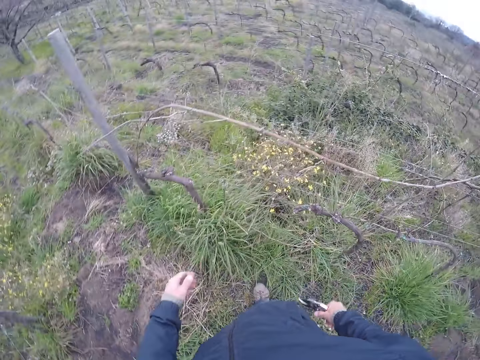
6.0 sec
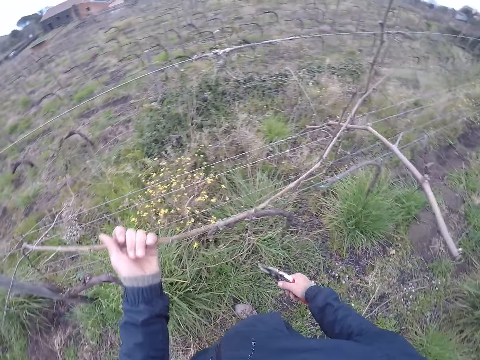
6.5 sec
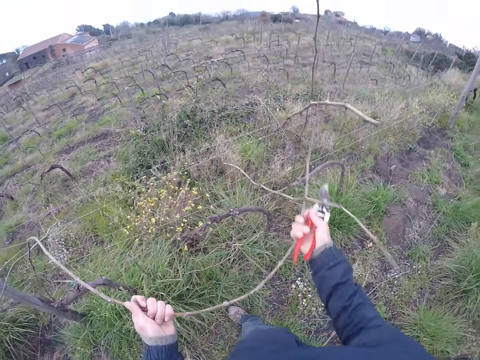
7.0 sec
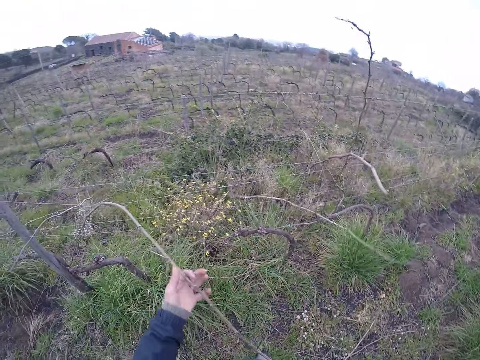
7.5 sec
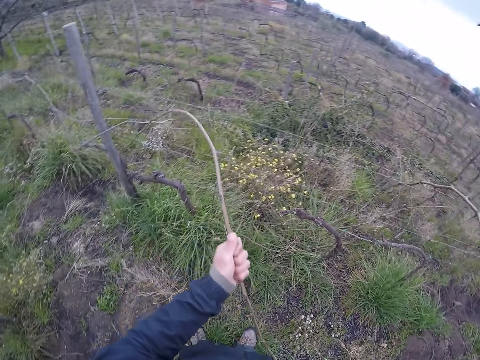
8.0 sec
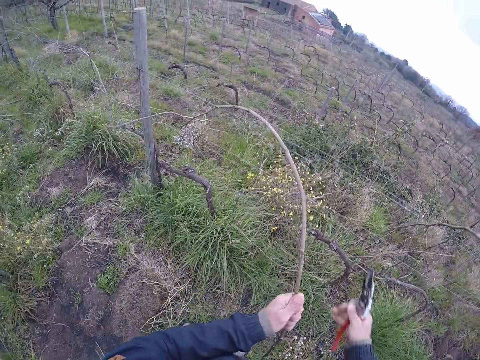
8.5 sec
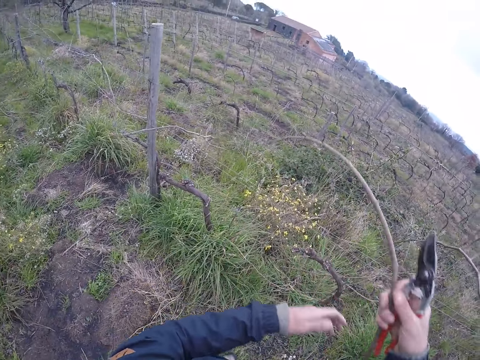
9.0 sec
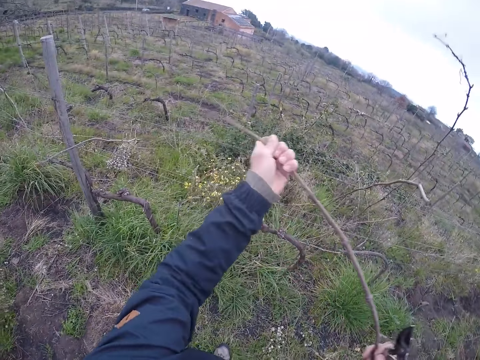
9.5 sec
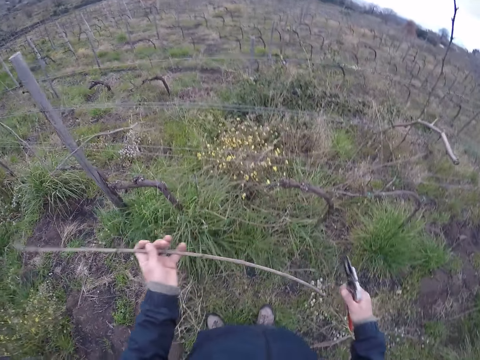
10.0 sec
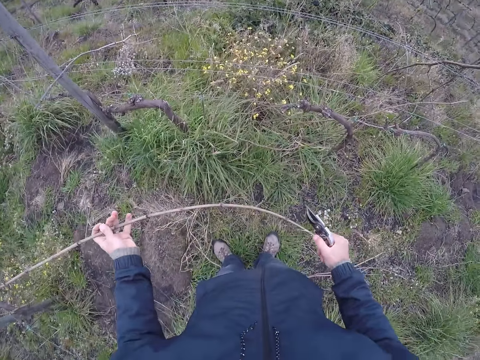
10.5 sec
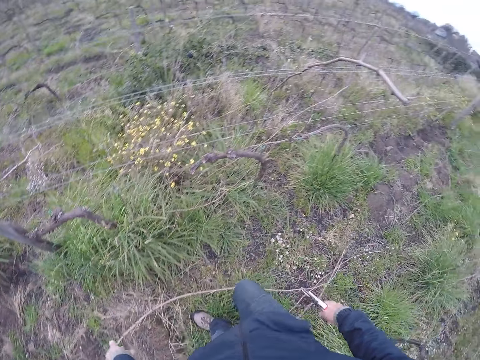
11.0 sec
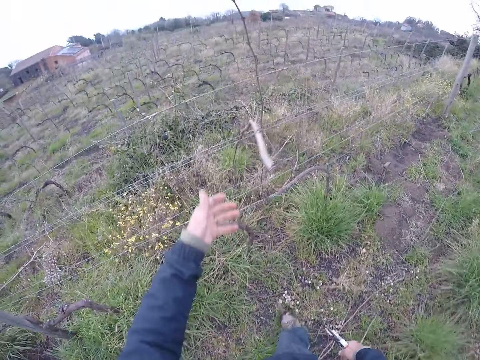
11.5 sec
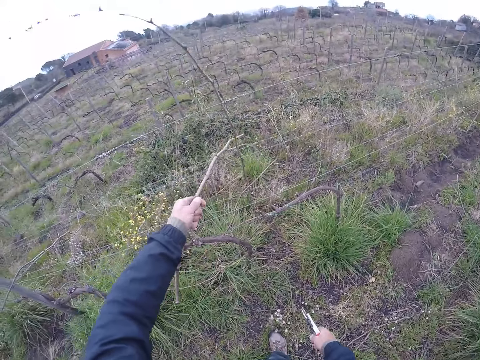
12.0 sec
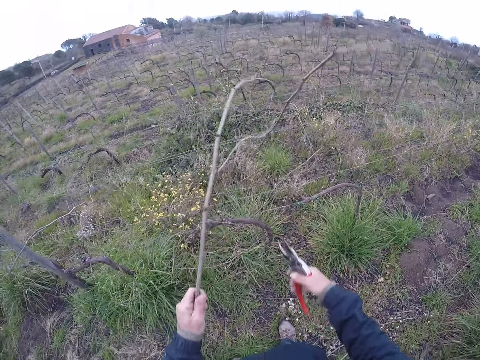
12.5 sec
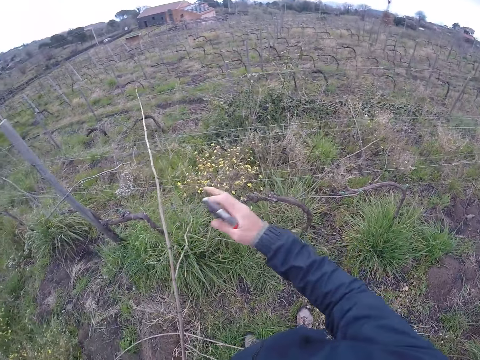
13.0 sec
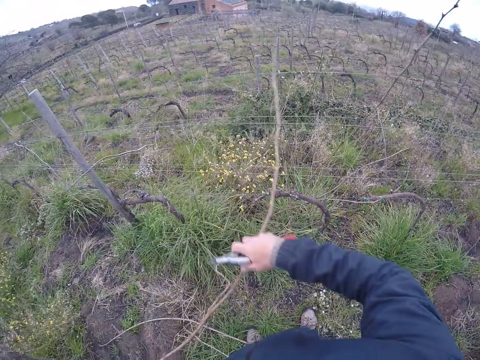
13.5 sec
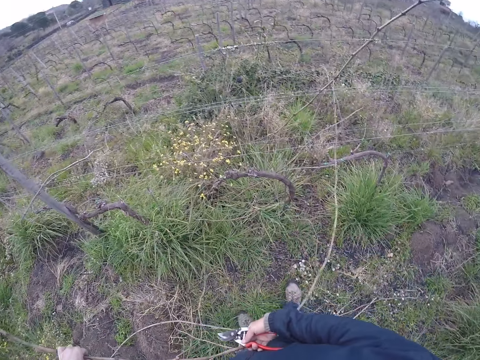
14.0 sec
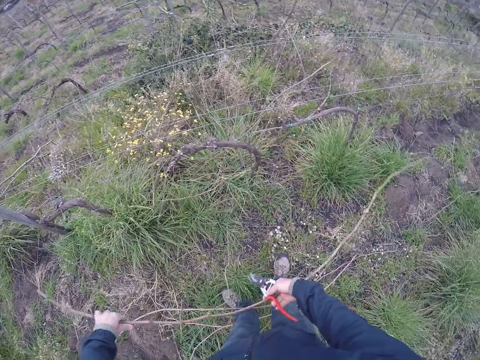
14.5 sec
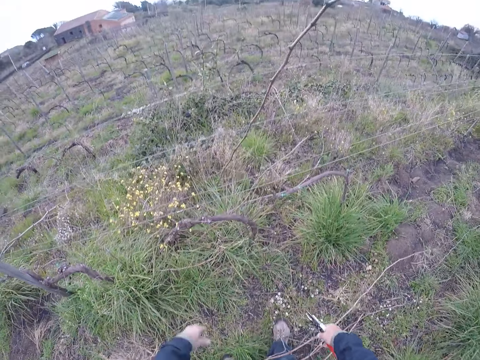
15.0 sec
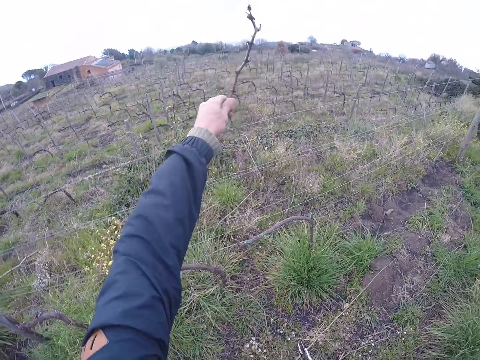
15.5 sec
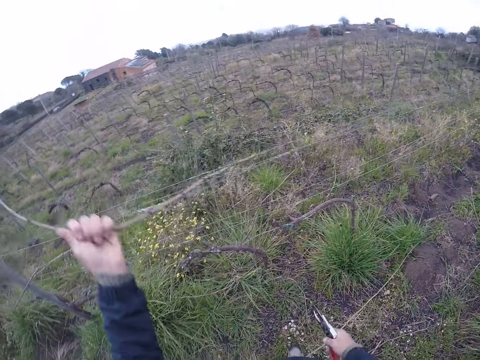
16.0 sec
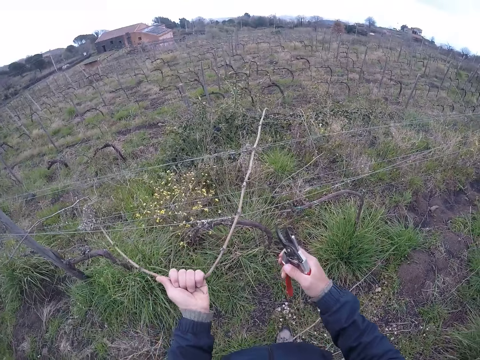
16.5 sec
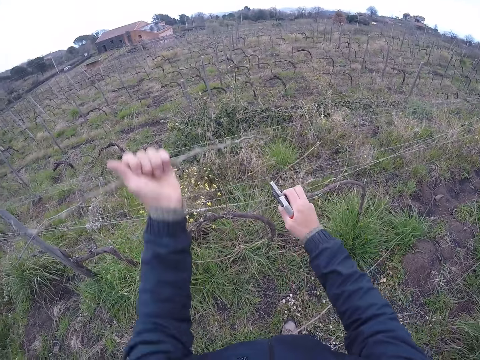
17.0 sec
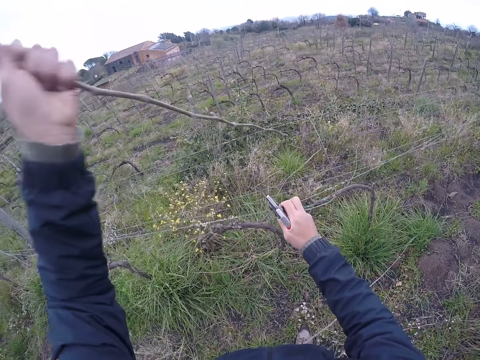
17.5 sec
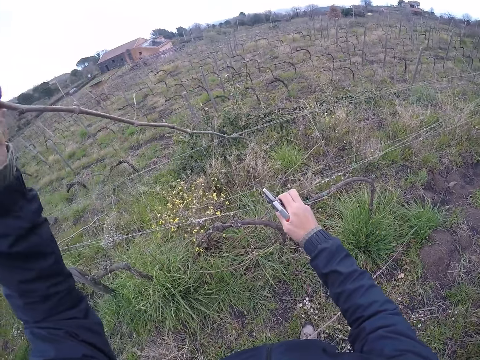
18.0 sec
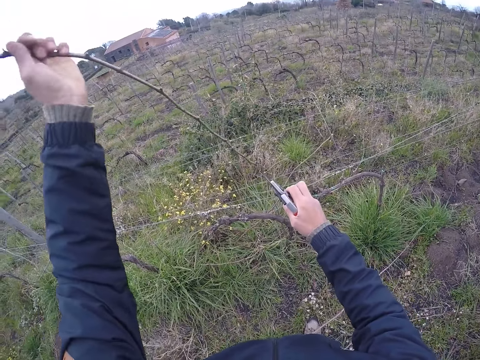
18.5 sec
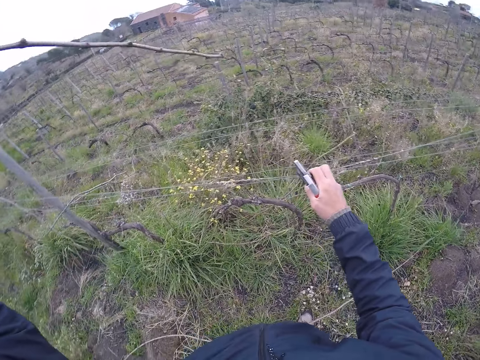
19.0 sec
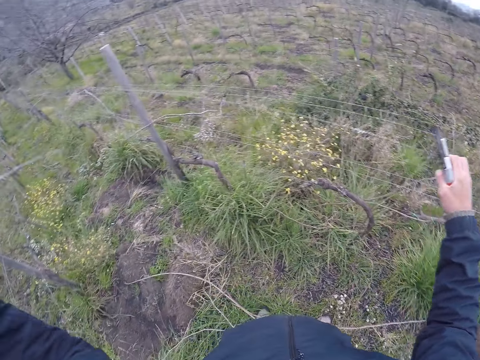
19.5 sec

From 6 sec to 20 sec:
The camera wearer turns. He removes a dry branch from a wire with his hands. He drops the dry branch on the floor with his hands. He removes a dry branch from the wire with his hands. He drops the dry branch on the floor with his hands. He removes a dry branch from the wire with his left hand. He holds the wire with his right hand. He pulls the wire.

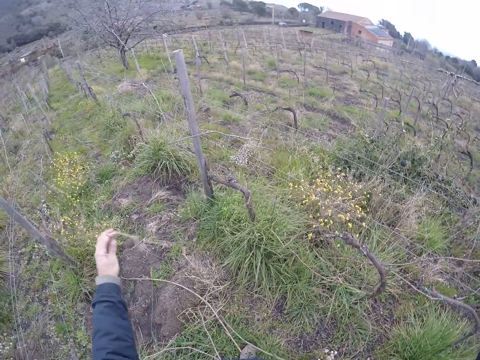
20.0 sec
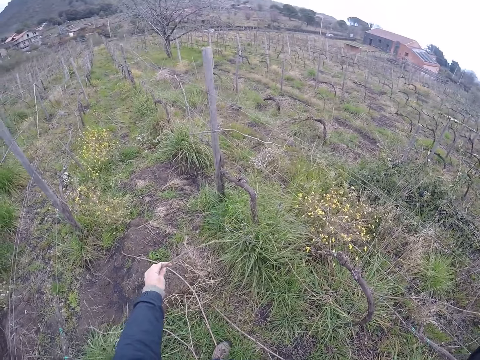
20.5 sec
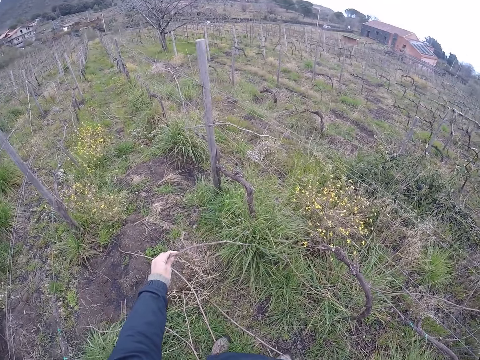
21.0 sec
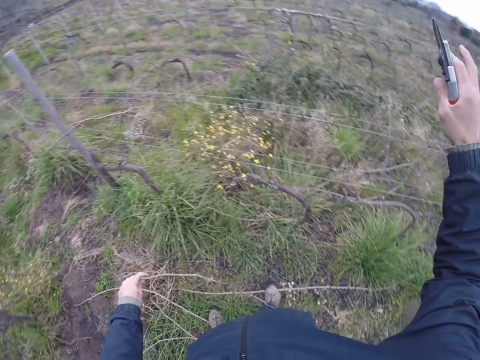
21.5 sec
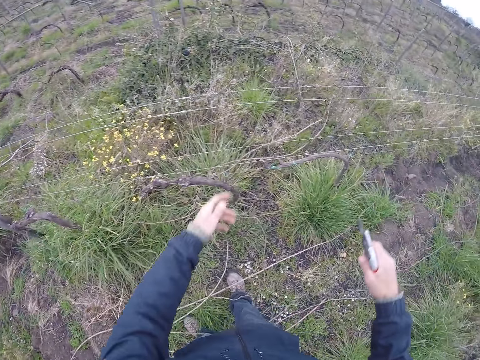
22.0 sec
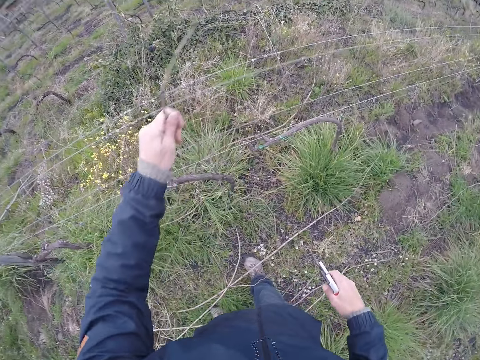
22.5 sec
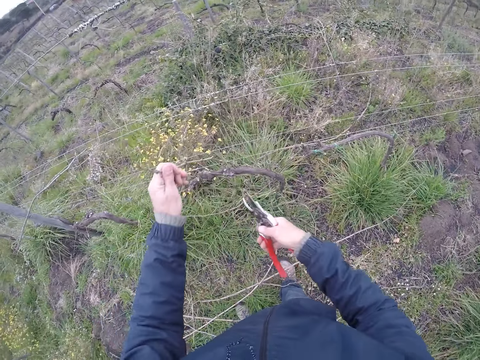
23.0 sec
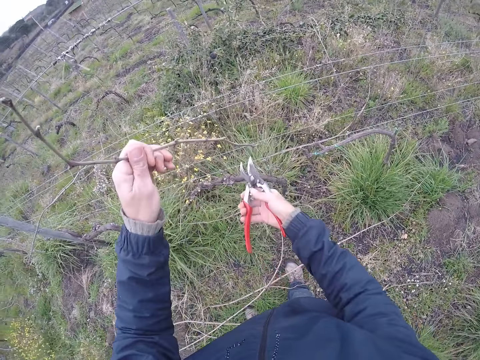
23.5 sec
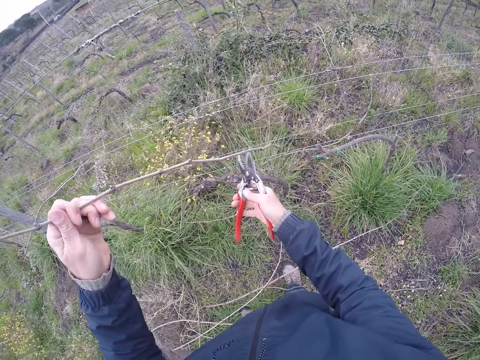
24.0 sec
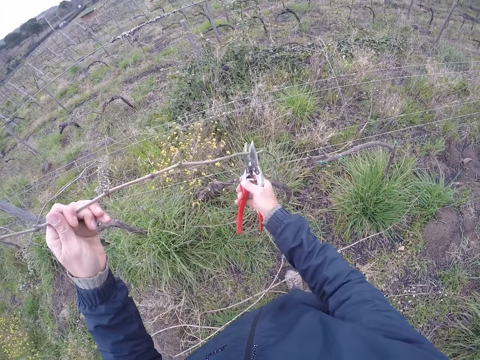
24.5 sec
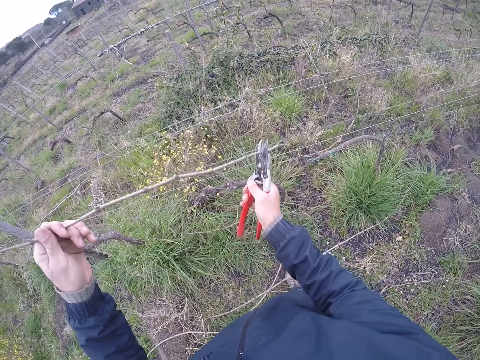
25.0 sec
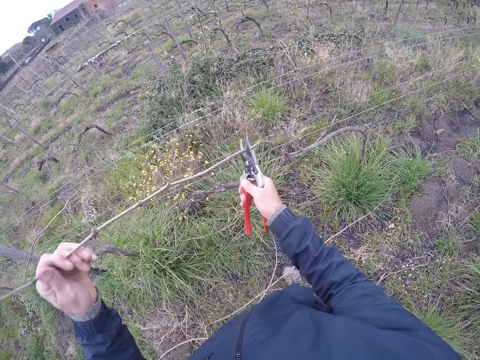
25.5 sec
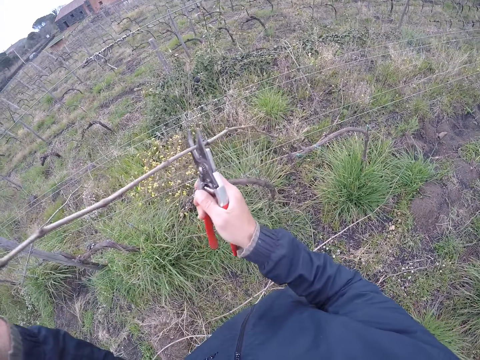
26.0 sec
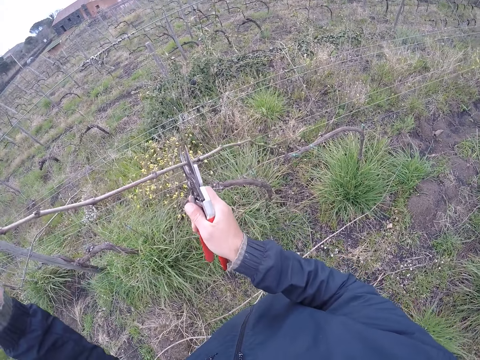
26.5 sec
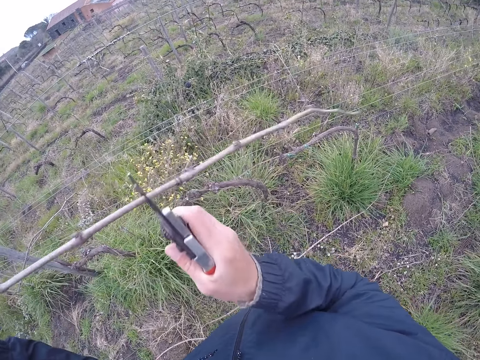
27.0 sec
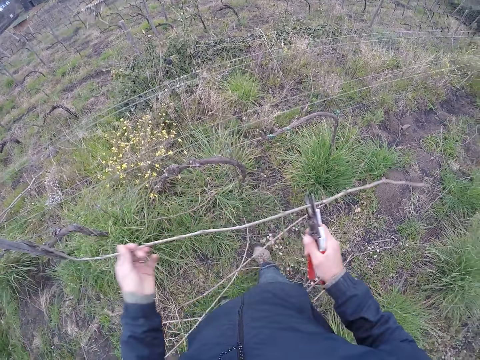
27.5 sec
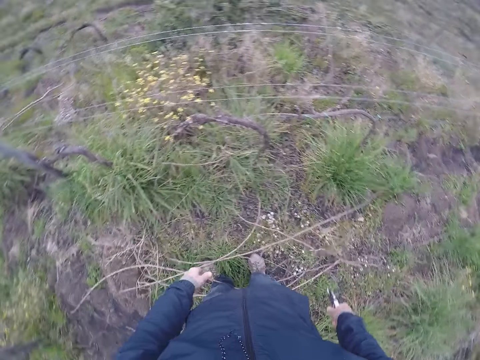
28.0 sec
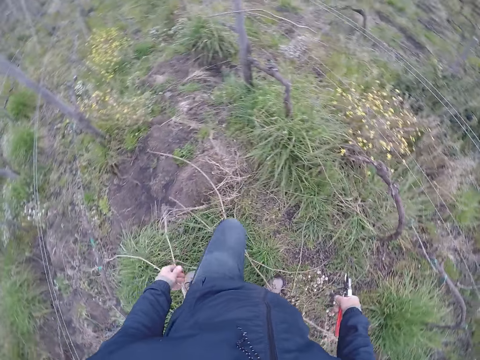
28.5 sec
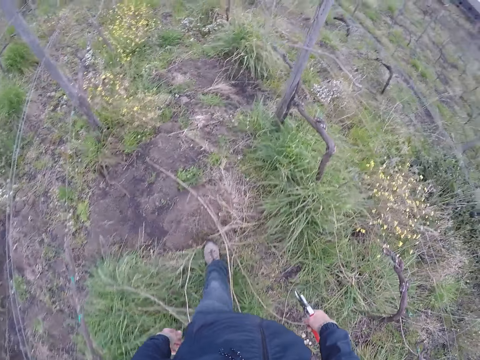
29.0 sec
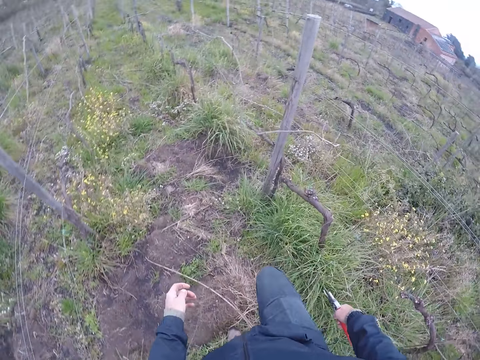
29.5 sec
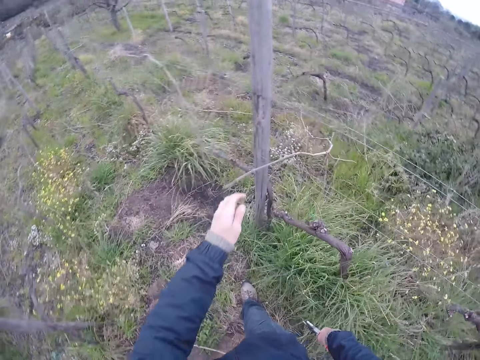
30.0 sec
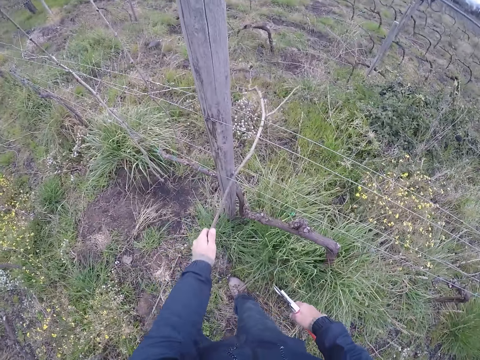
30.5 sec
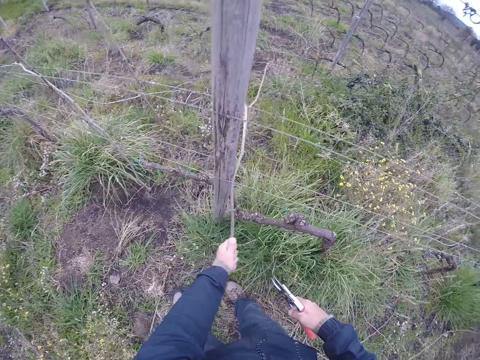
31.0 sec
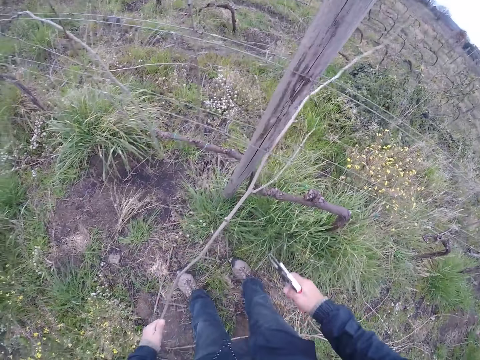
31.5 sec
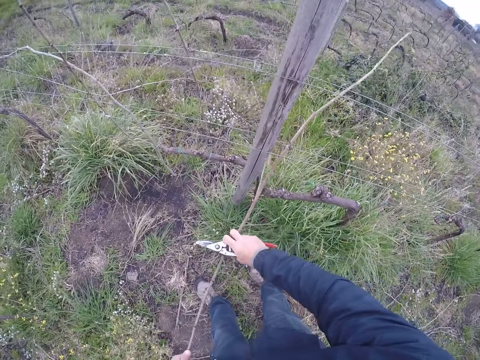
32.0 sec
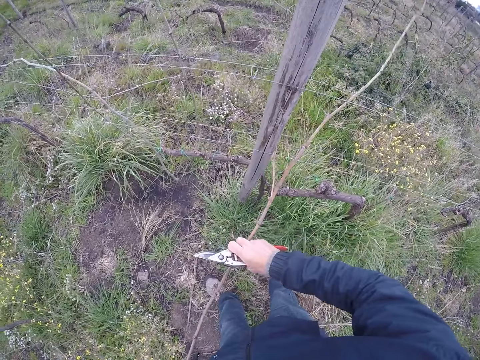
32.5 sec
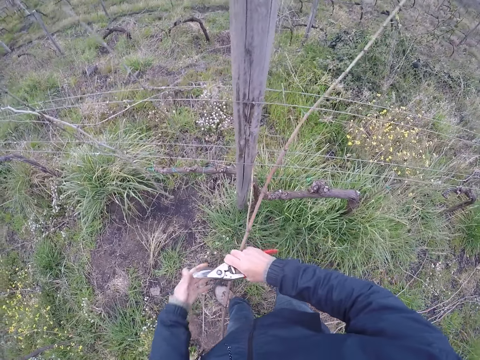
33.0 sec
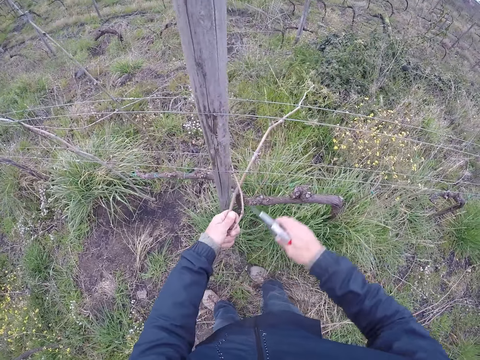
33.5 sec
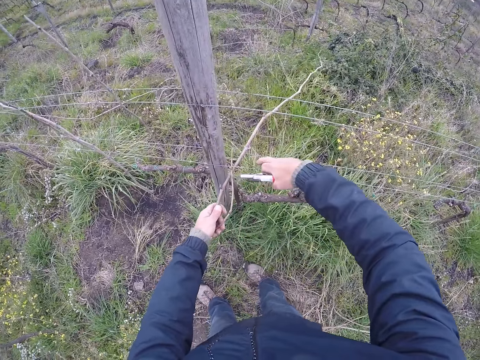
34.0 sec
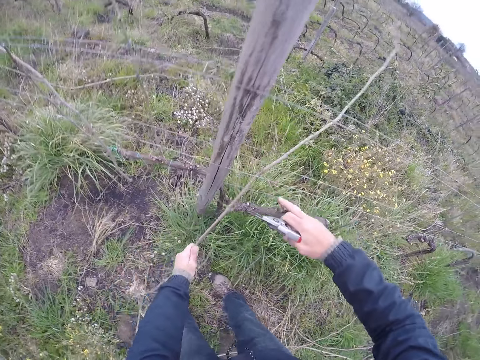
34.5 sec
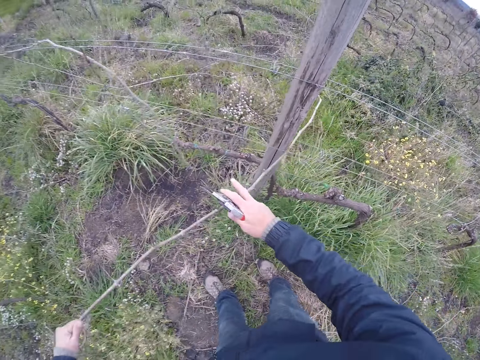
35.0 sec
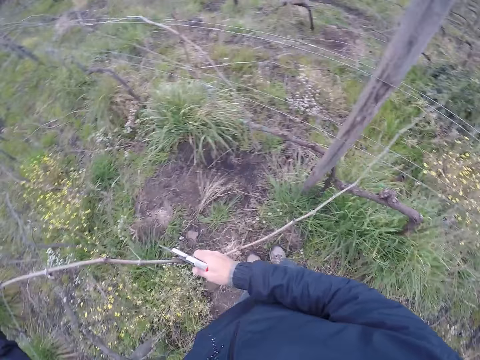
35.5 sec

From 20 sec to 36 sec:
The camera wearer drops the dry branch on the floor with his left hand. He removes a dry branch from a wire with his left hand. He holds the dry branch with a cutter in his right hand. He pulls the stick. He cuts the dry branch with the cutter in his right hand and drops the dry branch on the floor with his left hand. He walks around. He removes a dry branch from the wire with his hands. He holds the wire and pulls the stick.
